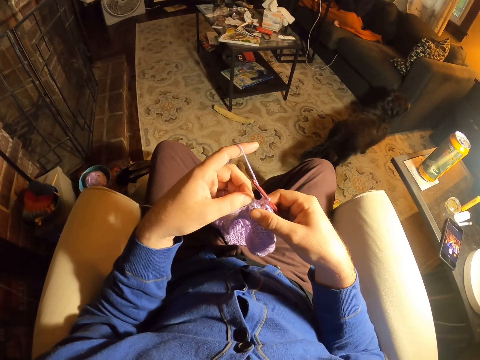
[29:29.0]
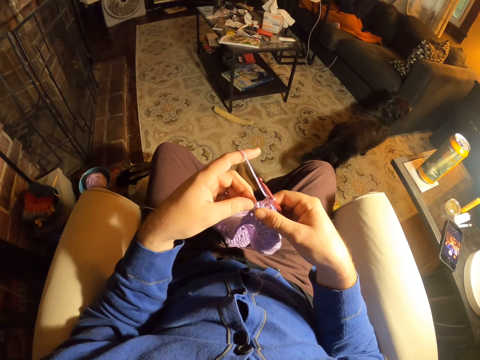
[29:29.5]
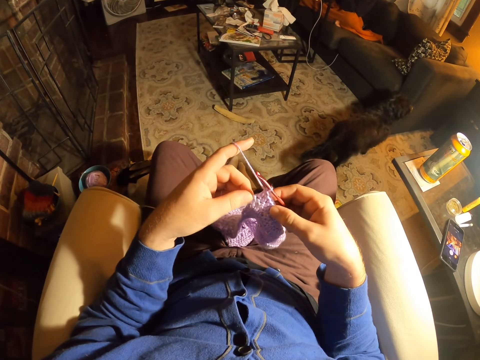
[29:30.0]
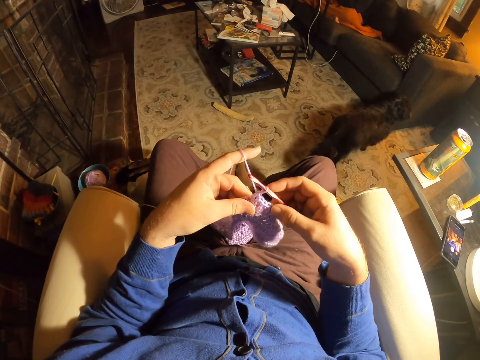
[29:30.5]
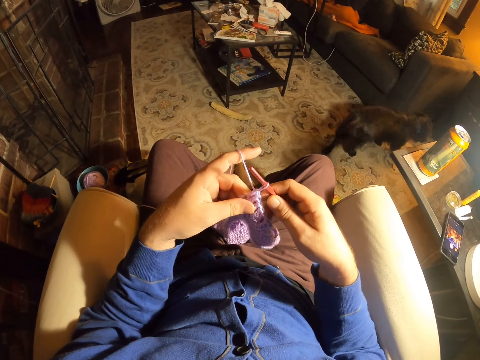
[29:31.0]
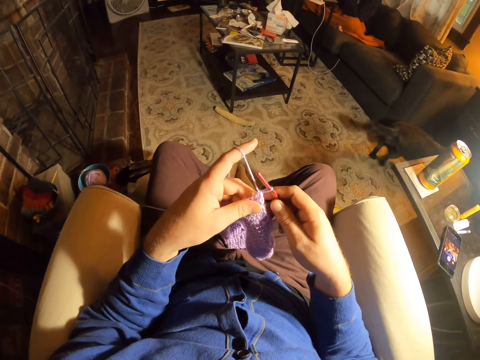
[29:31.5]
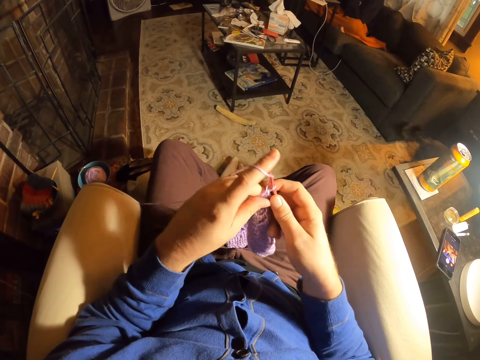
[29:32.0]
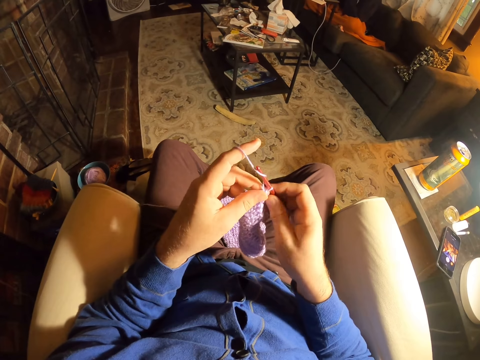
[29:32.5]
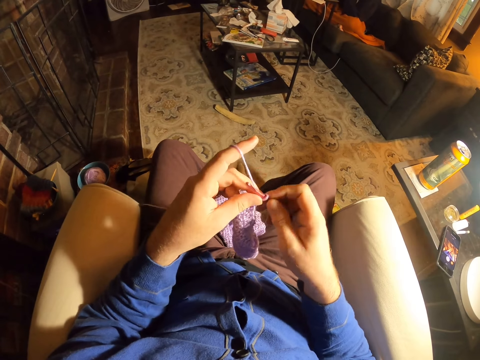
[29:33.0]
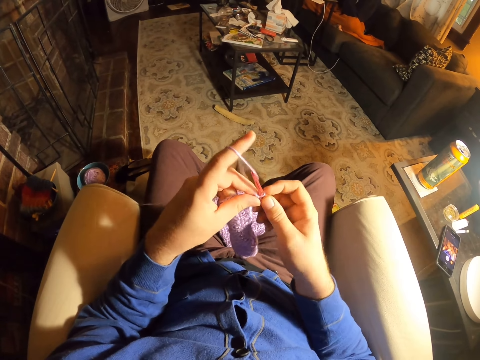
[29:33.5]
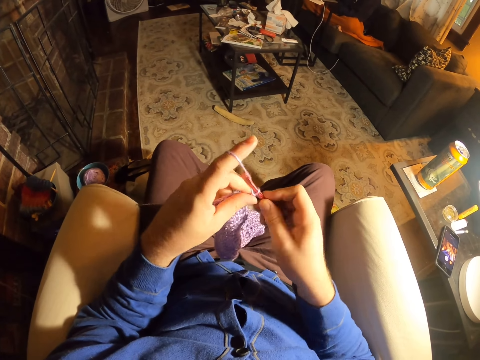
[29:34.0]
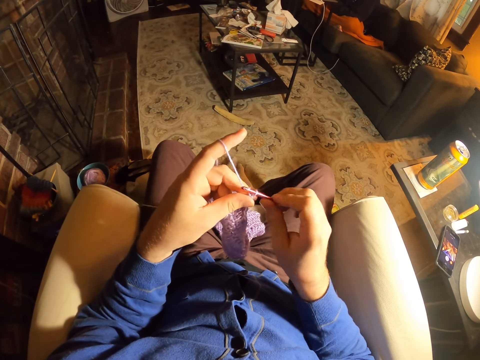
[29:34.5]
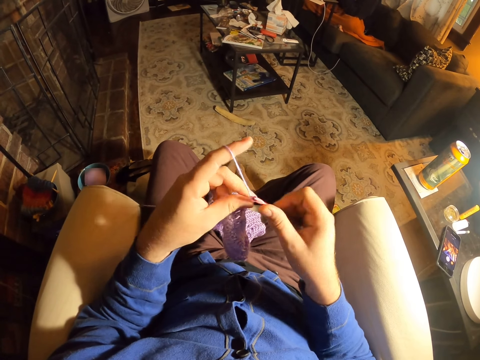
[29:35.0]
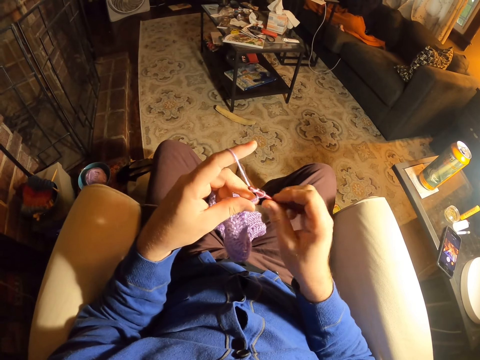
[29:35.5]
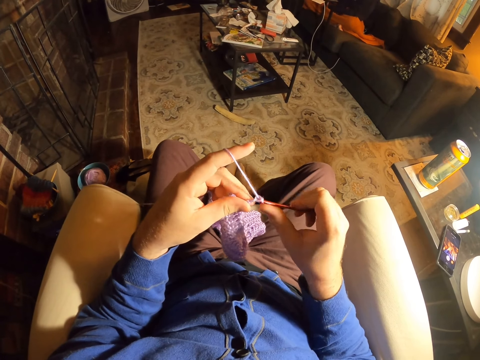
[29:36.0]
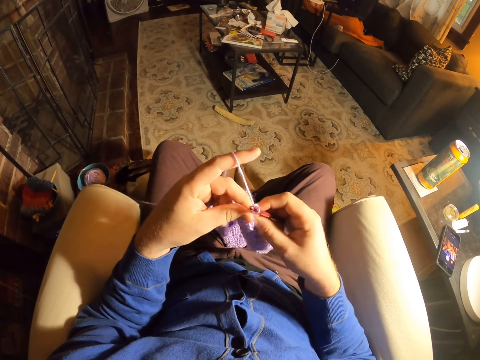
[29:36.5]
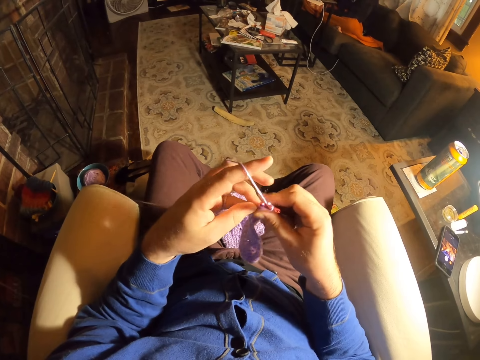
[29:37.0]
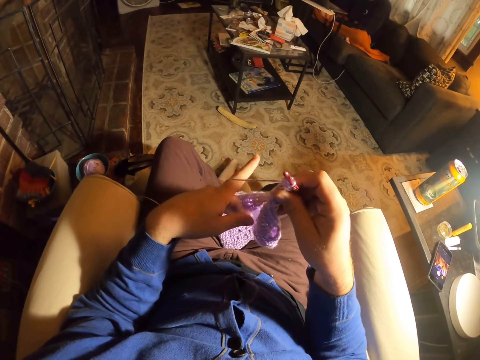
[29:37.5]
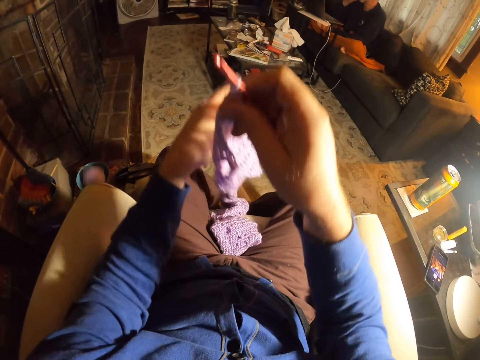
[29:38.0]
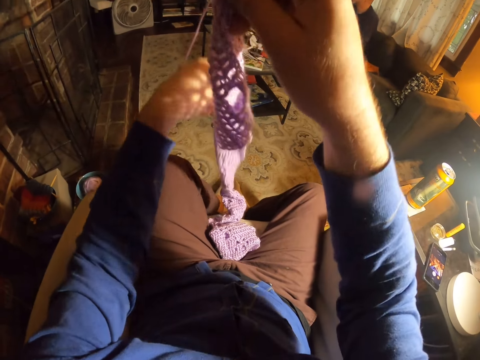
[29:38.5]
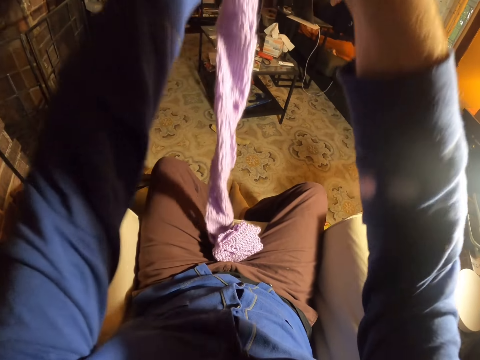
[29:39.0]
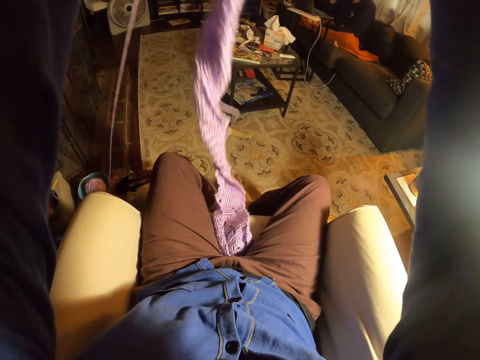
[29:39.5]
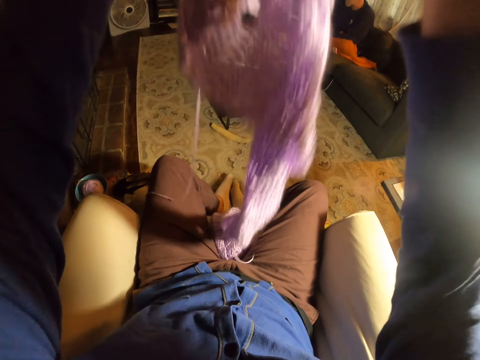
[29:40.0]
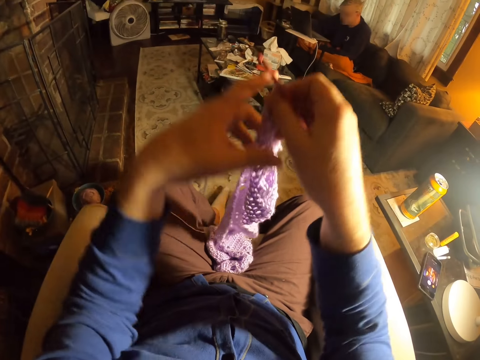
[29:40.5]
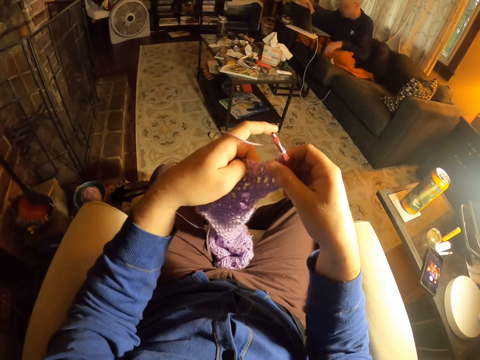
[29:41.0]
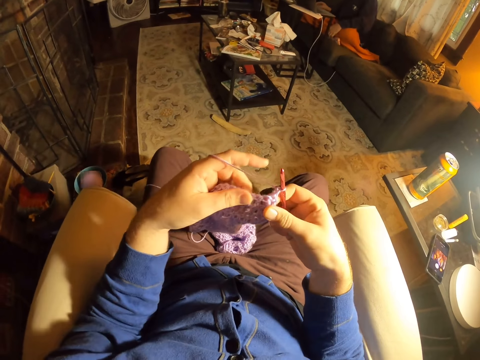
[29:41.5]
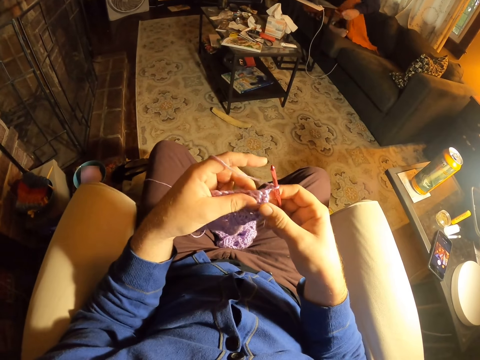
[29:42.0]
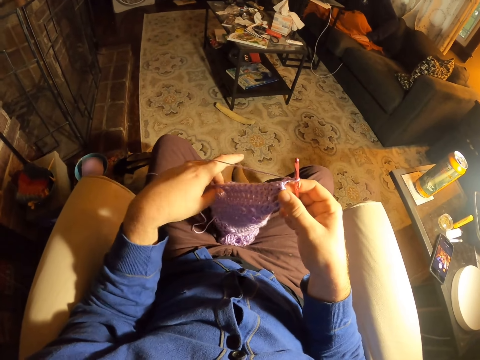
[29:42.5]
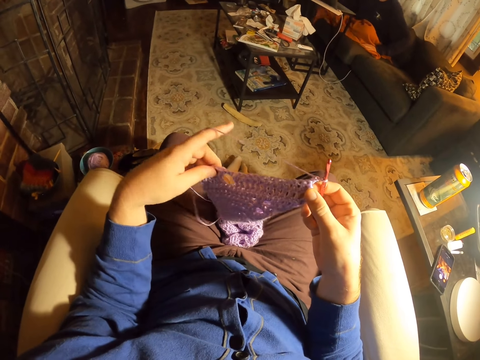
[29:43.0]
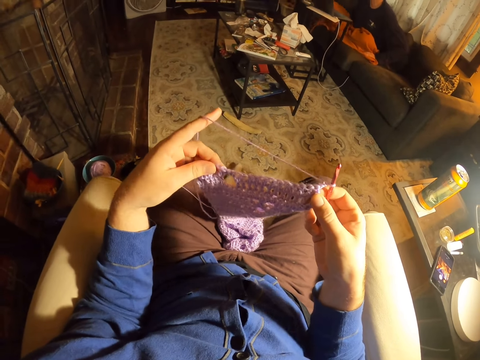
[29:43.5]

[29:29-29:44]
The camera wearer rolls thread around the crochet needle. They knit the fabric with the crochet needle. They lift up the fabric. They pull the fabric. They put the fabric on the couch. They hold the fabric. They examine the stitches.

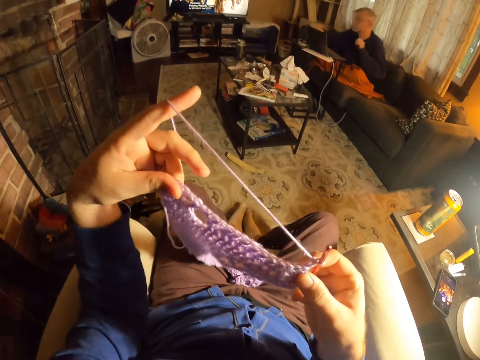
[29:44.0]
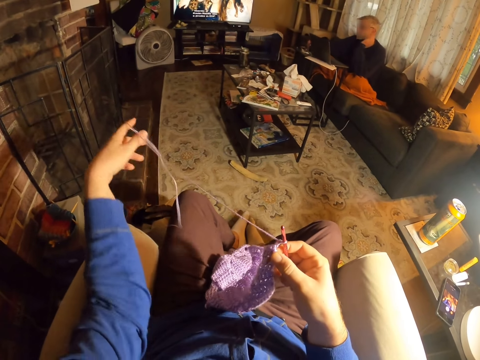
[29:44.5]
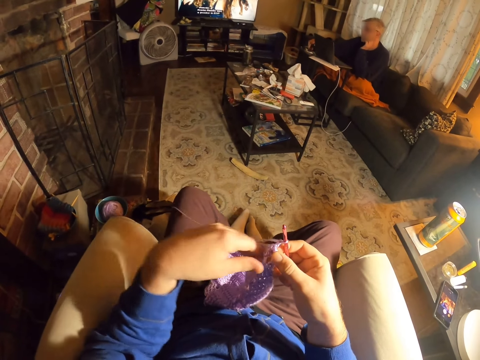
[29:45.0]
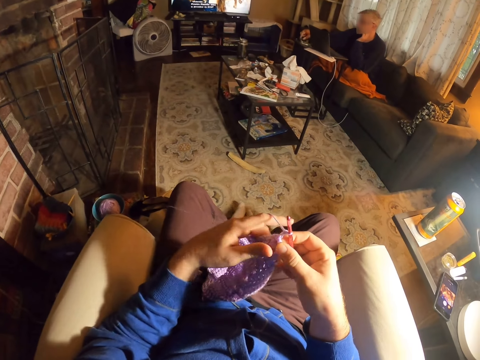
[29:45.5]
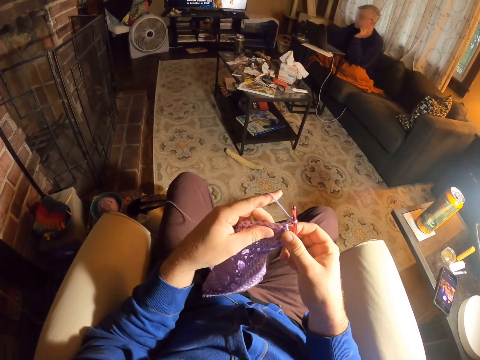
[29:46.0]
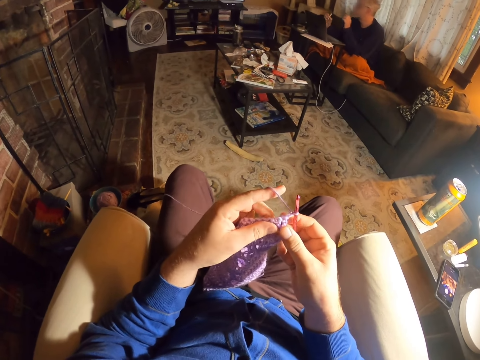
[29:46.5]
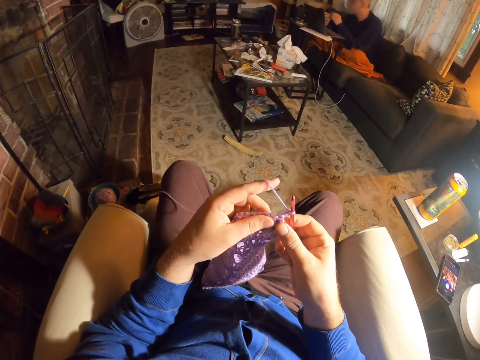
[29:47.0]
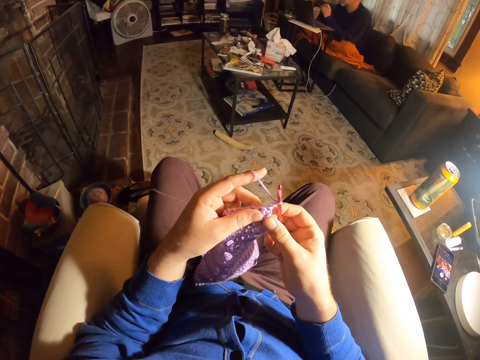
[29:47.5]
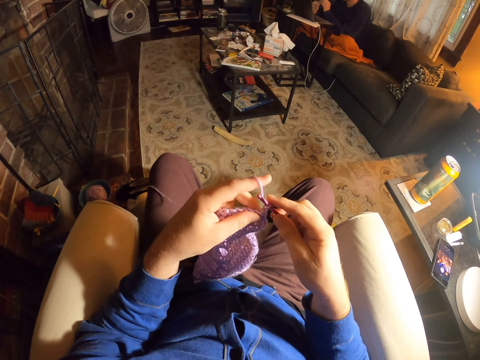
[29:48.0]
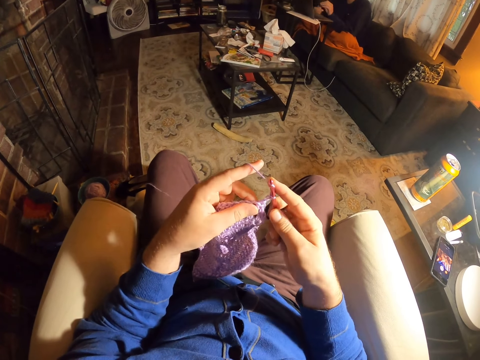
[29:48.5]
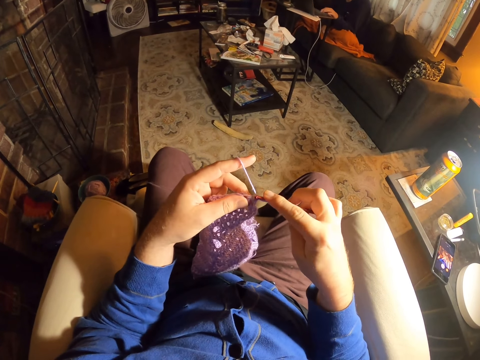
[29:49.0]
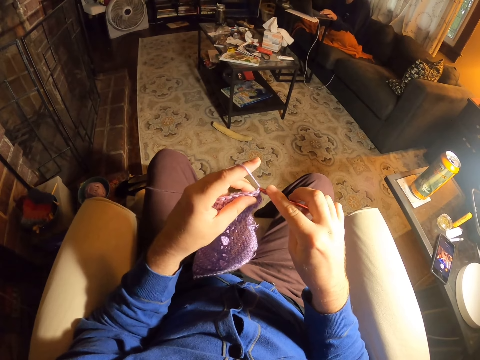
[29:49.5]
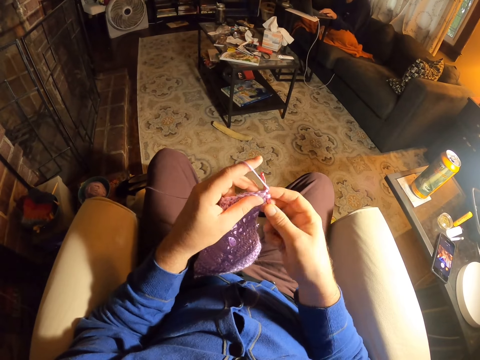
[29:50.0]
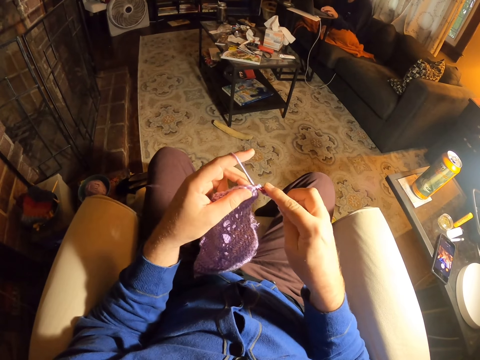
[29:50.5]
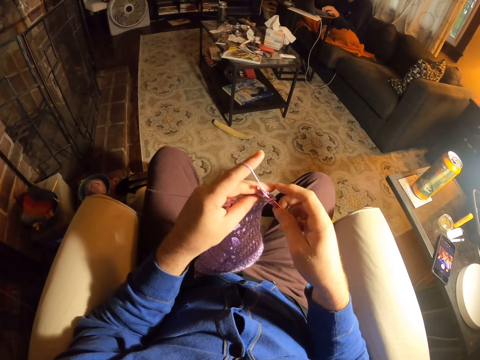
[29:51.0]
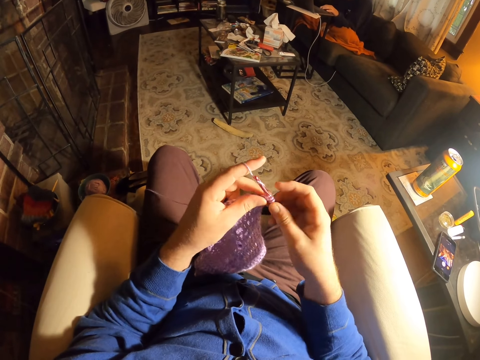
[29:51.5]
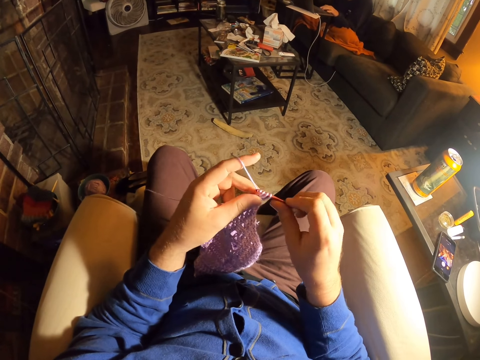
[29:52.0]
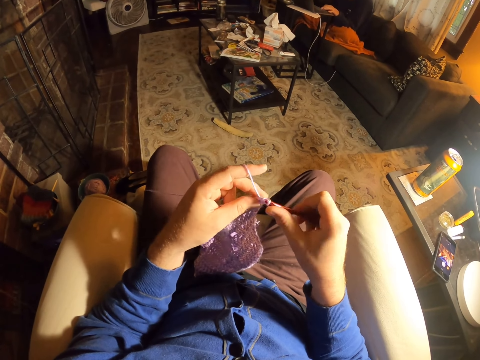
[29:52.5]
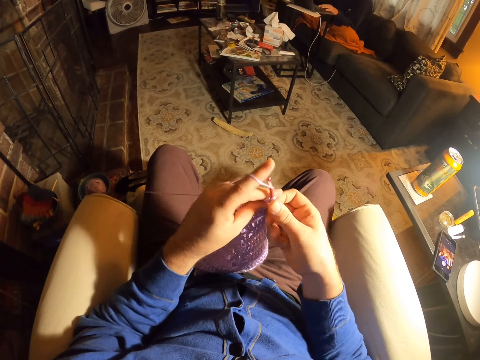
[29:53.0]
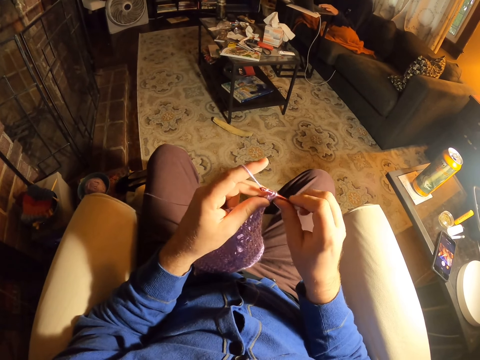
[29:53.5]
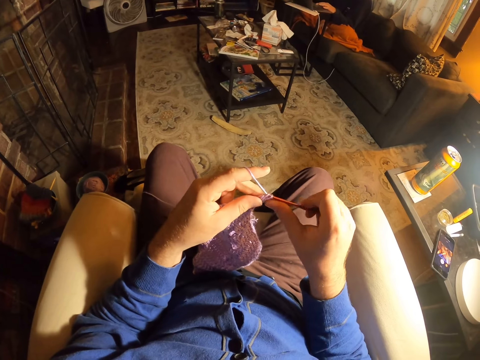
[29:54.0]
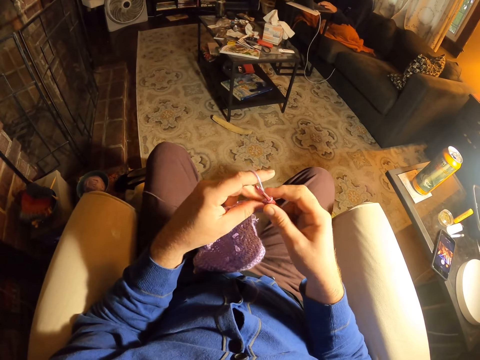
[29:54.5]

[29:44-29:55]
A man sits on the couch. The camera wearer unrolls the yarn from the left finger. They put the thread aside. They hold the fabric. They knit the fabric with a crochet needle.
